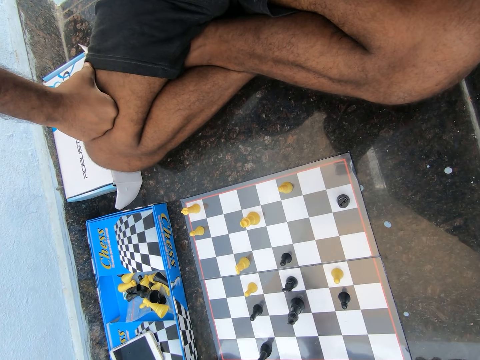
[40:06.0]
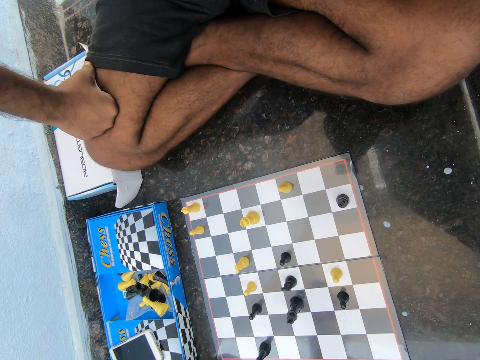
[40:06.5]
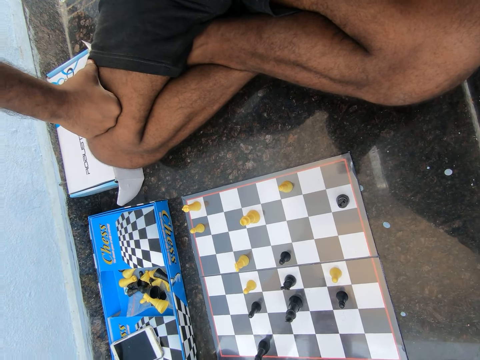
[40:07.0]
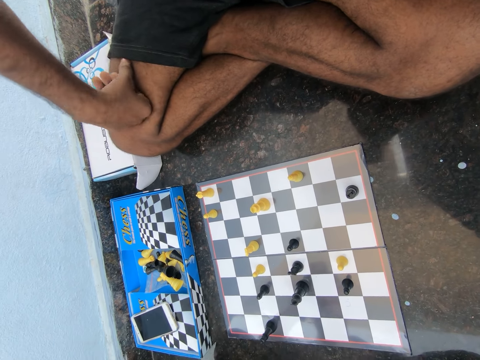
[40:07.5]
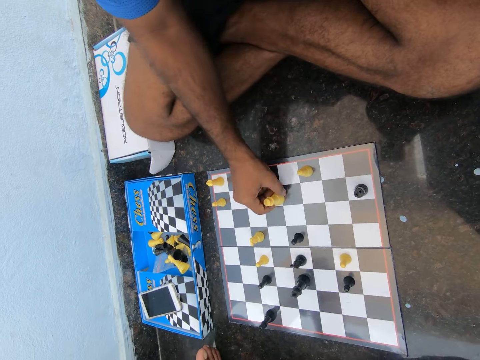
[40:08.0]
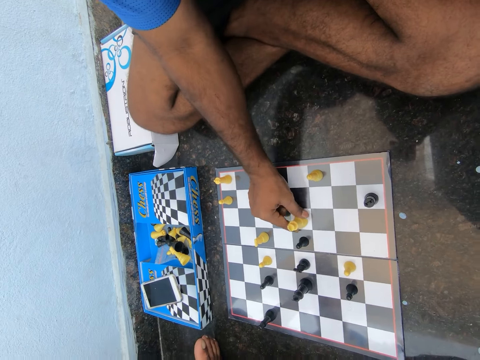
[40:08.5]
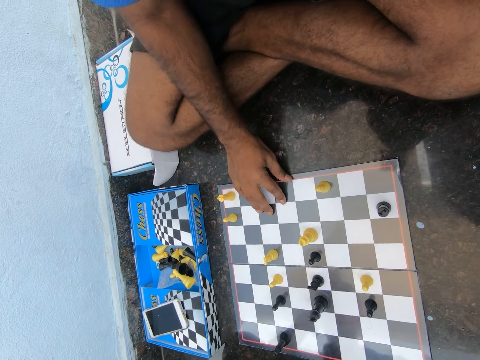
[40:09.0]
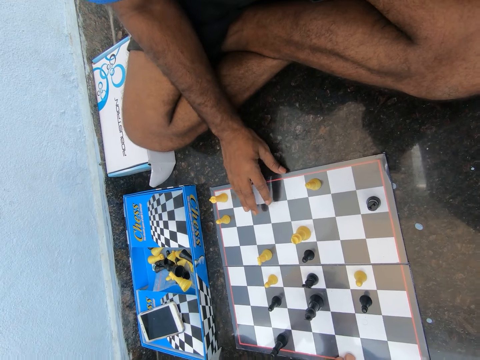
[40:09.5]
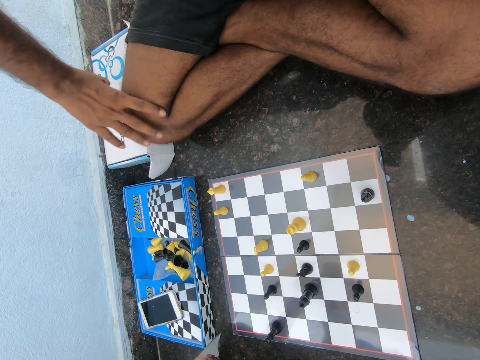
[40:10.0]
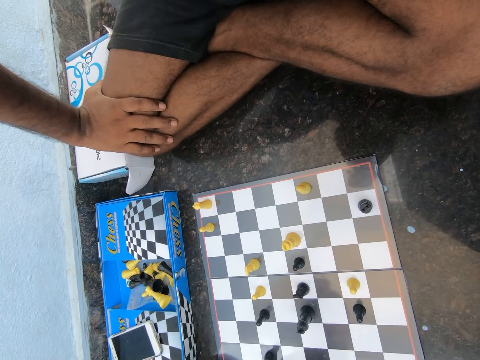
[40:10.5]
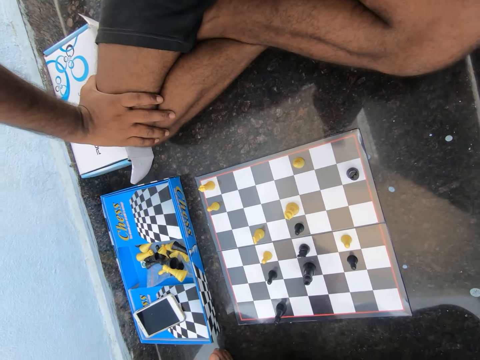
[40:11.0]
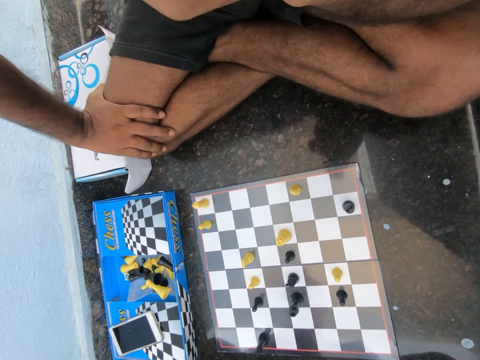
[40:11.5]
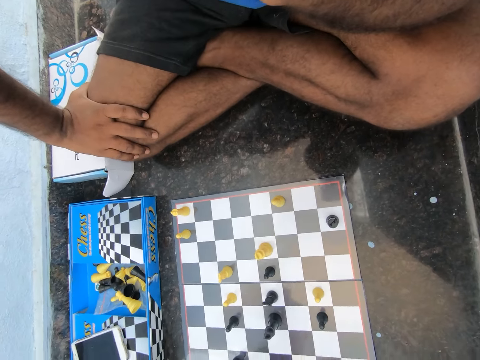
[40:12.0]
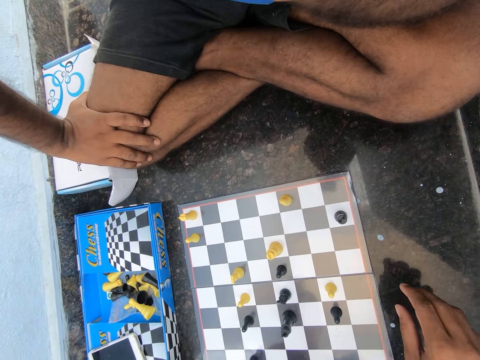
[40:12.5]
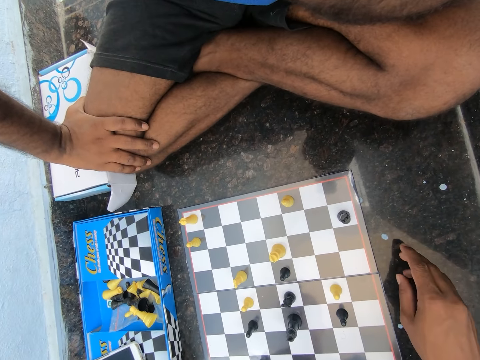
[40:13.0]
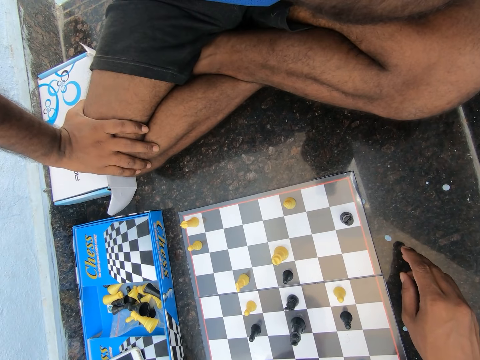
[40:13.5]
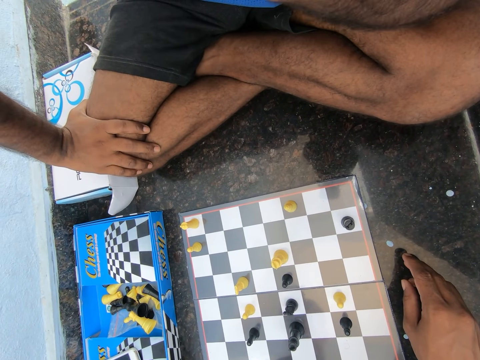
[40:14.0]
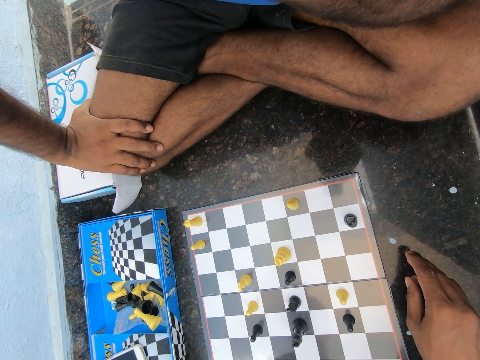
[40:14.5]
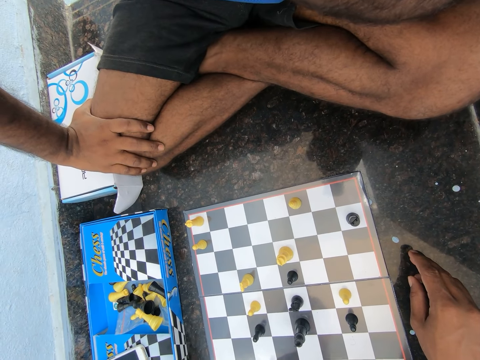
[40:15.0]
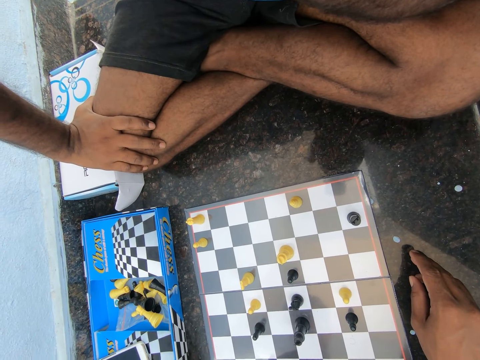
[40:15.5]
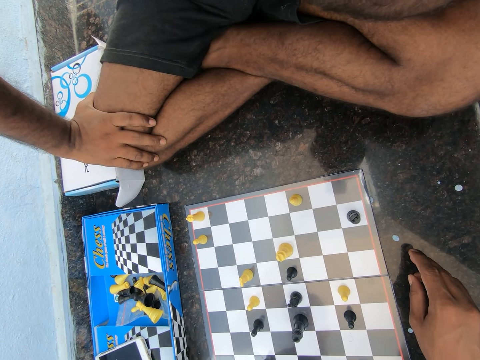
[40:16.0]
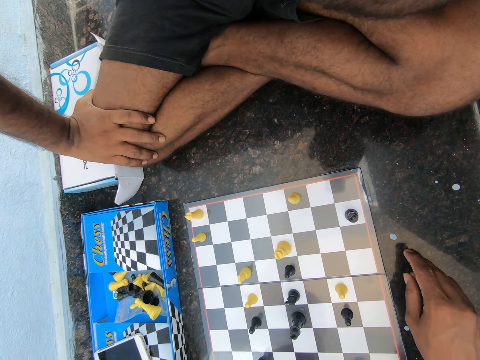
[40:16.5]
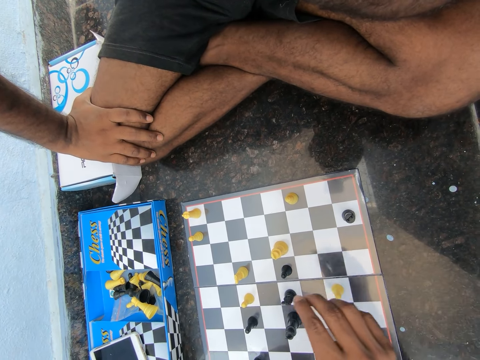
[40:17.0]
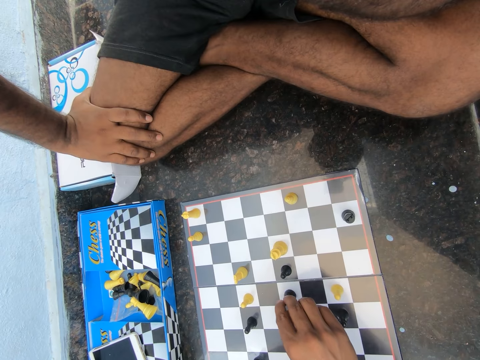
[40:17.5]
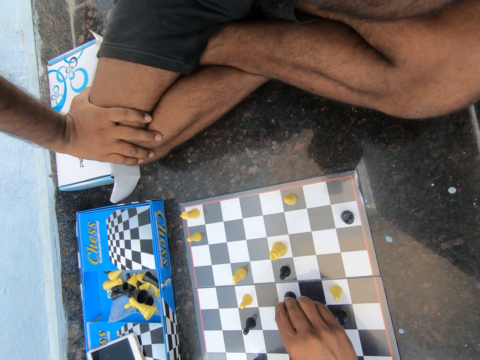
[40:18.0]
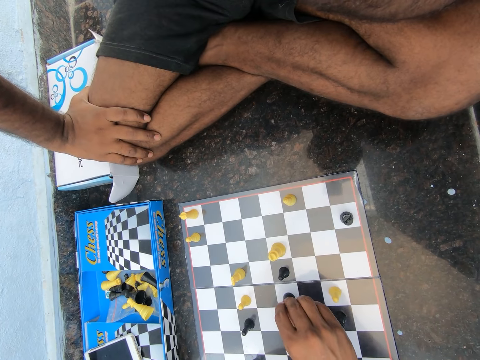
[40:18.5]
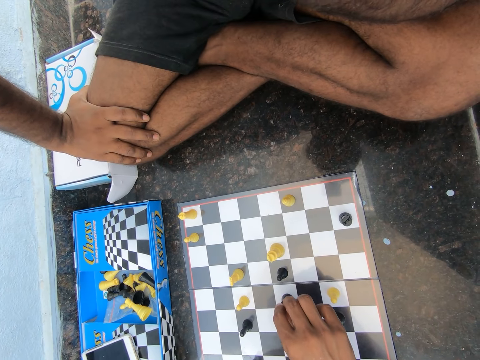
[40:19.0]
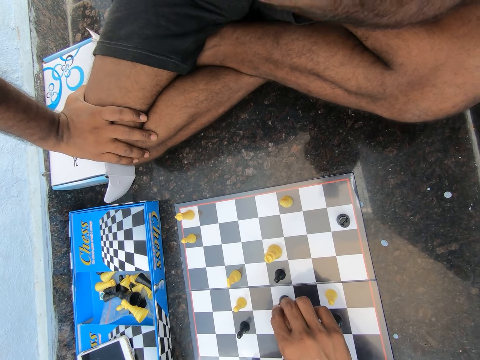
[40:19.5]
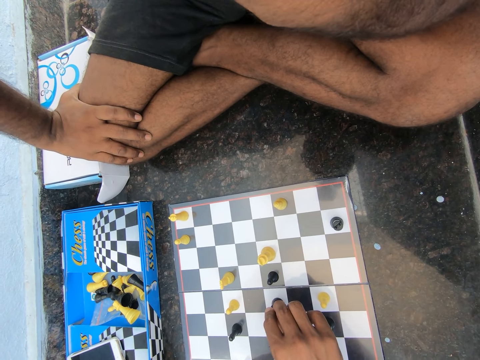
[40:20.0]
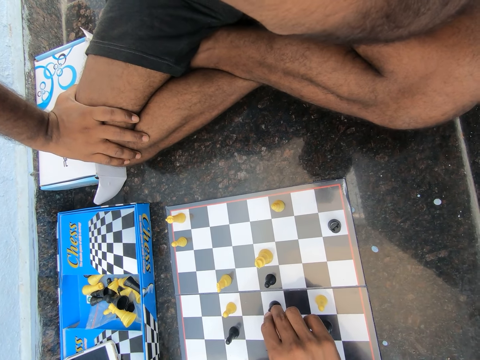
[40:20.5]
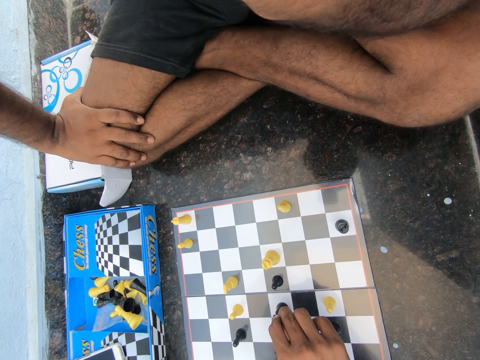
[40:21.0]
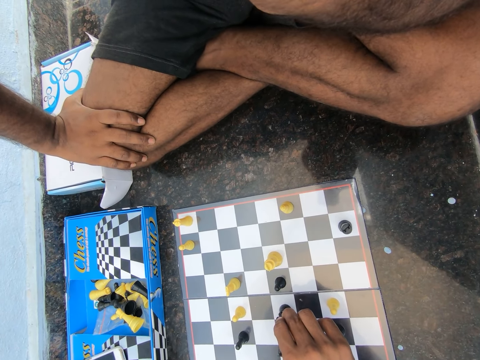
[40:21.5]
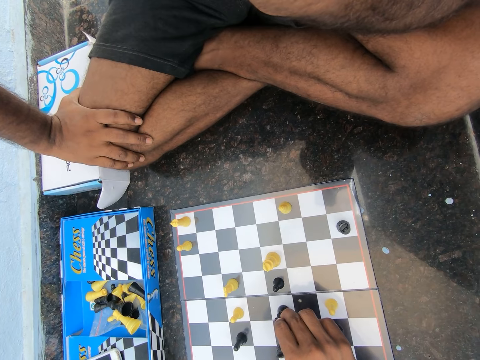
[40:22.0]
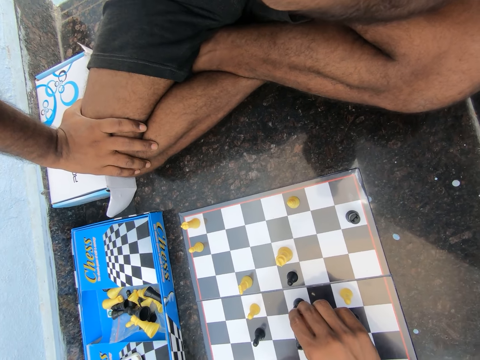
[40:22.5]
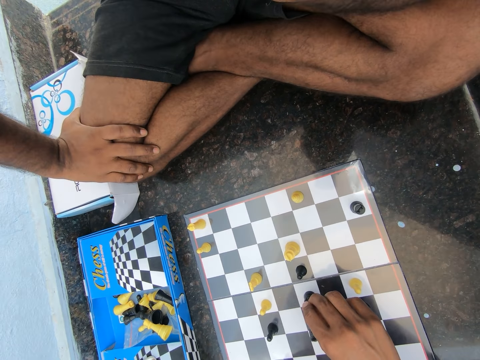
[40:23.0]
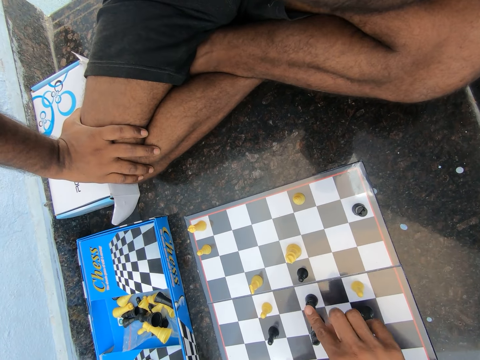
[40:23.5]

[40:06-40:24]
The camera wearer plays the chess game and pushes the chess game. A man moves a white chess piece on the chess board. The camera wearer pulls the chess game and puts his hand on his legs. The man moves the chess board. The man moves his hand. The man plays the chess game. The camera wearer touches a black chess piece.

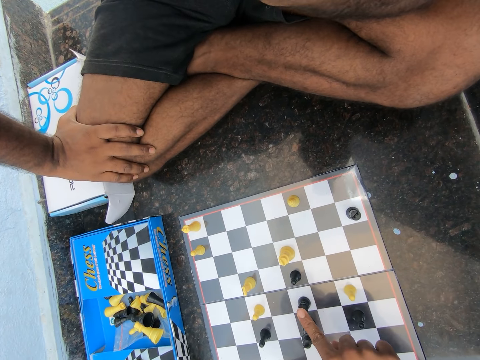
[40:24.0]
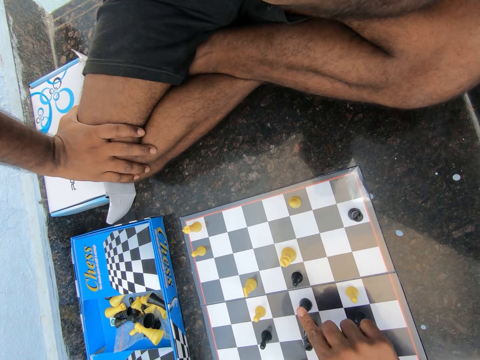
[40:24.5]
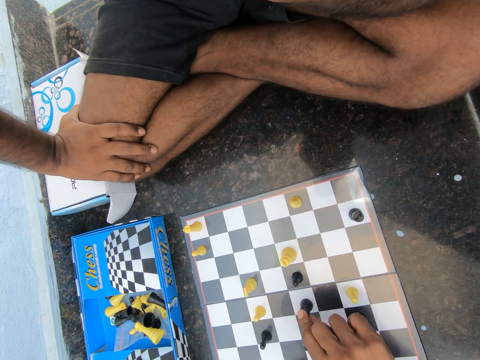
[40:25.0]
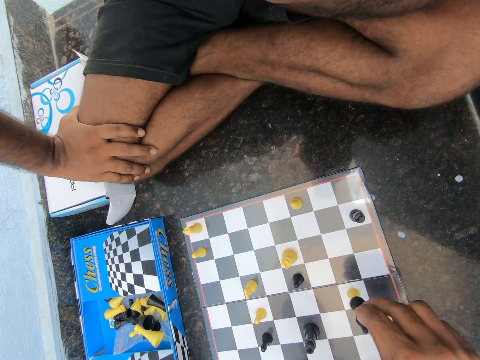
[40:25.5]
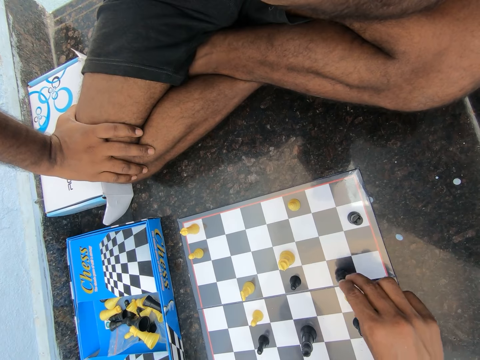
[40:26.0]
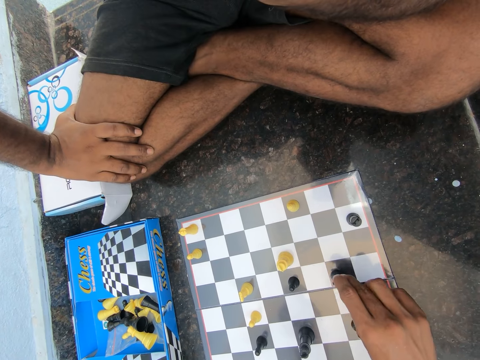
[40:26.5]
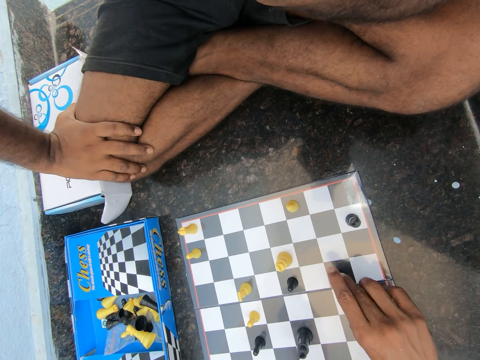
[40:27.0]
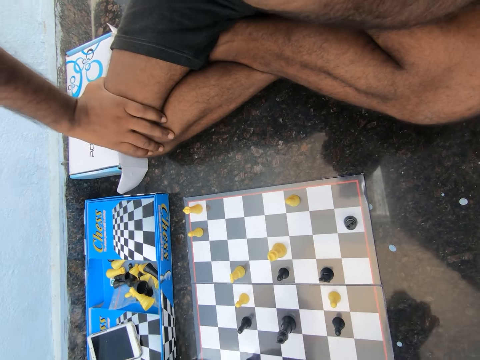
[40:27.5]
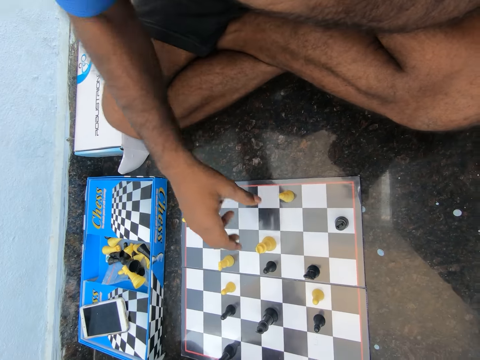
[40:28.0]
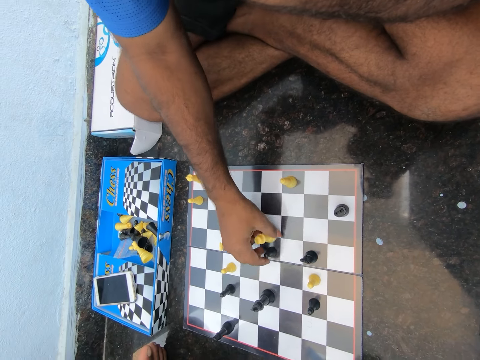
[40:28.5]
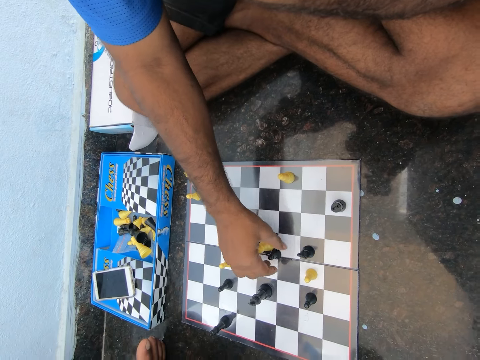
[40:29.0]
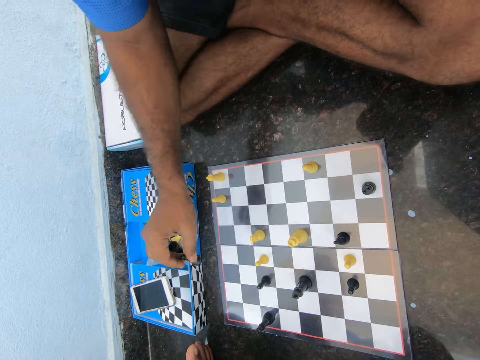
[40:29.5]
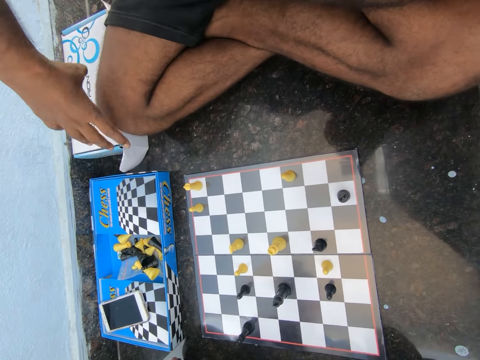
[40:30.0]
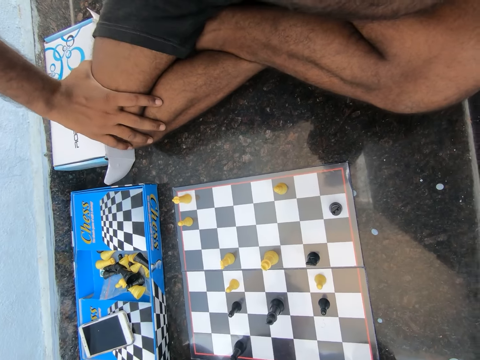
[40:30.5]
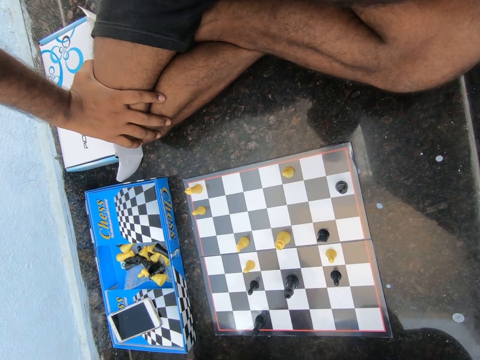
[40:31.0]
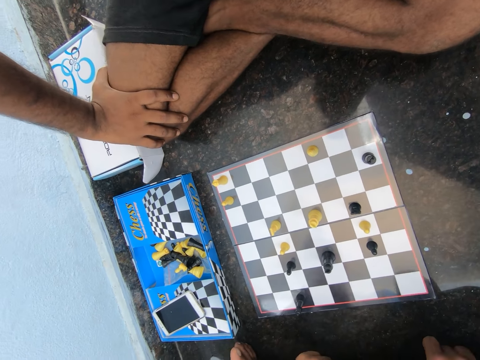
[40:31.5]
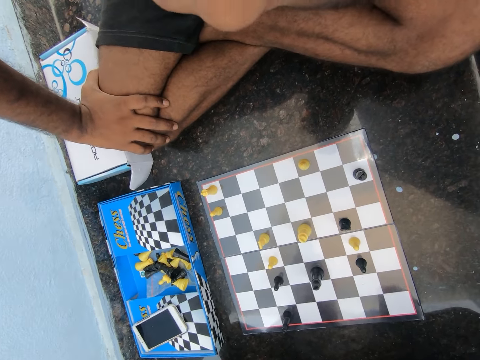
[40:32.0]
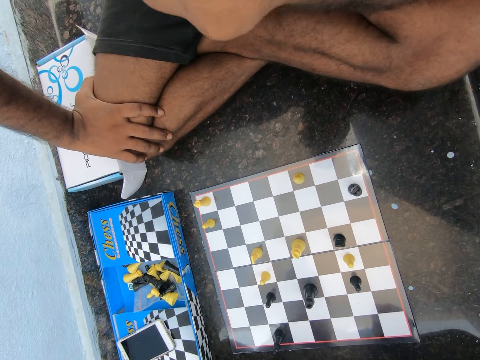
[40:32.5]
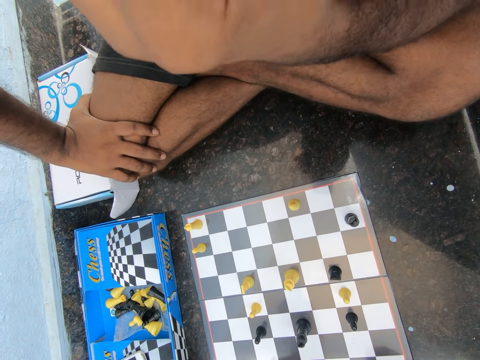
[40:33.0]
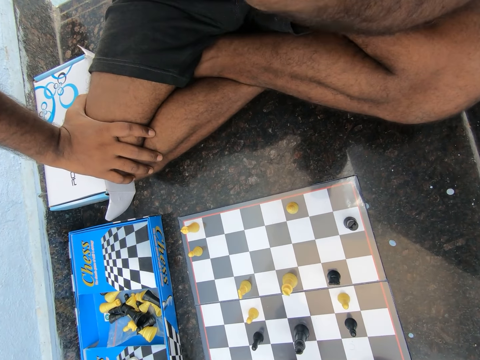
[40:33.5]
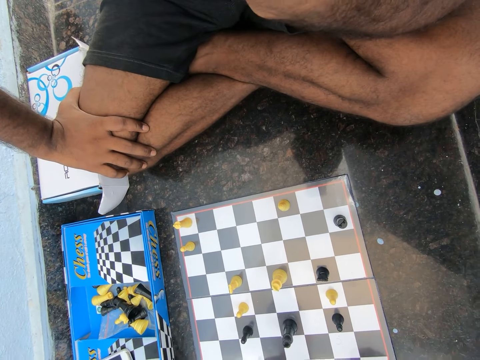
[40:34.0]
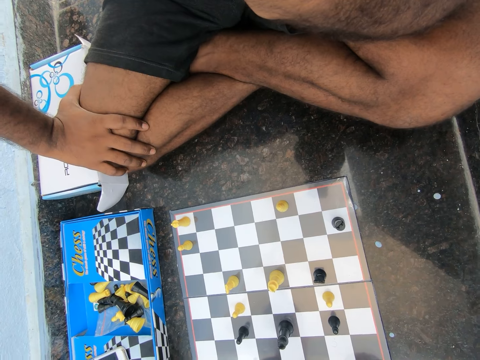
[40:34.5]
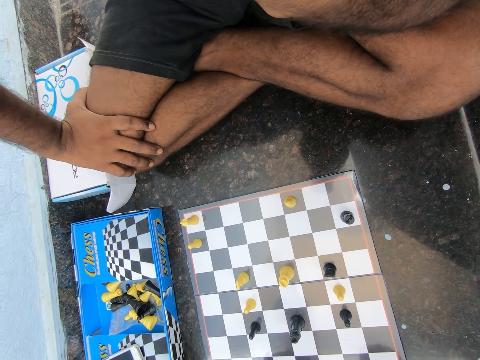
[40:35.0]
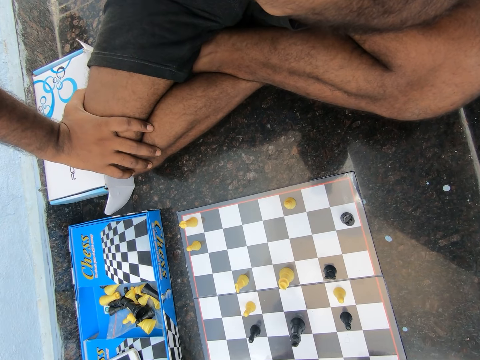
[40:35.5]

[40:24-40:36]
The camera wearer picks up the black chess piece from the board. He places the black chess piece on the chess board. He plays the chess game. A man replaces the black chess piece with the white chess piece on the chess board. The man removes the black chess piece from the chess board and drops the black chess piece on the box. The camera wearer puts his hand on his leg.
